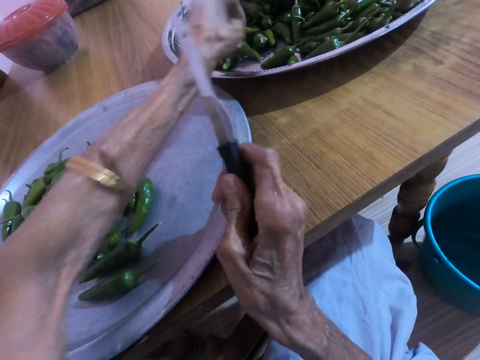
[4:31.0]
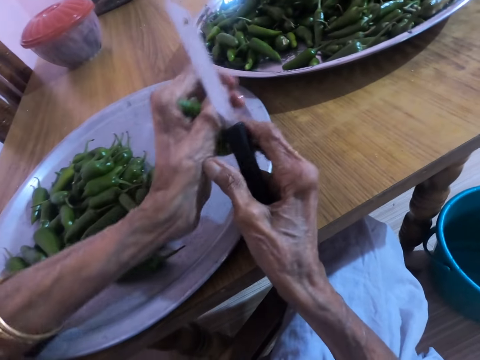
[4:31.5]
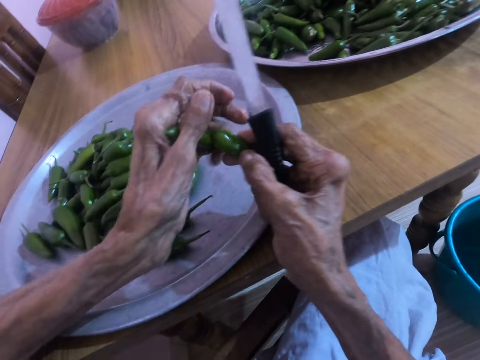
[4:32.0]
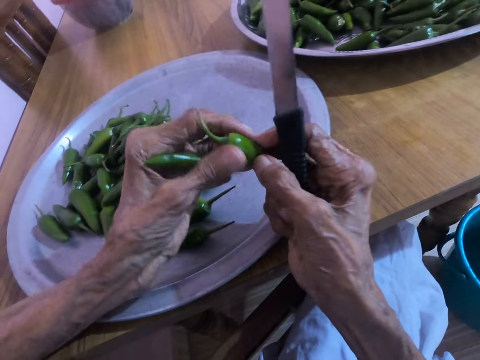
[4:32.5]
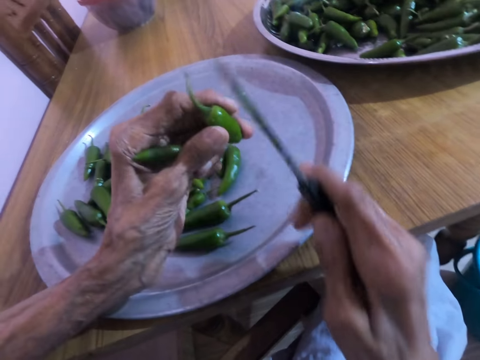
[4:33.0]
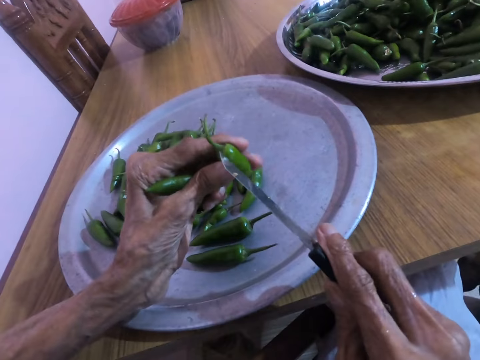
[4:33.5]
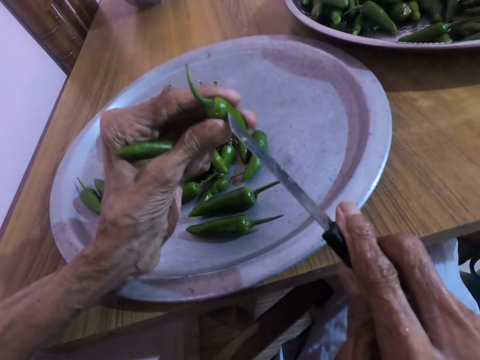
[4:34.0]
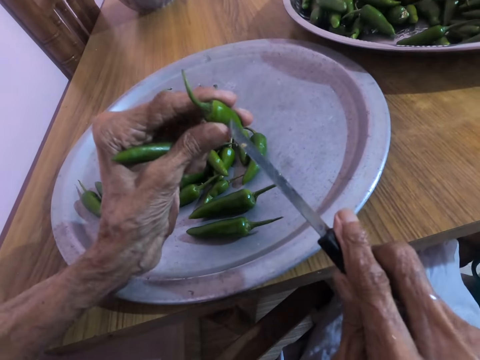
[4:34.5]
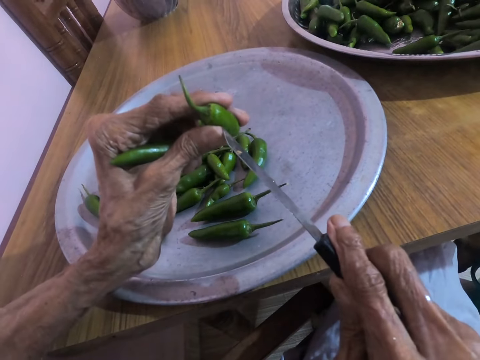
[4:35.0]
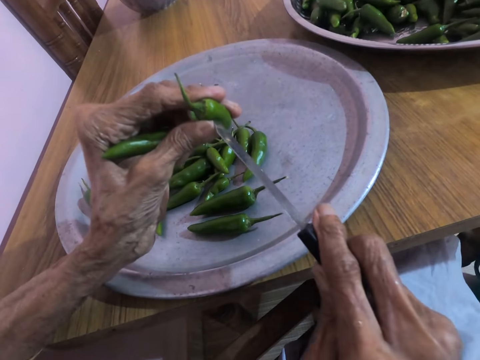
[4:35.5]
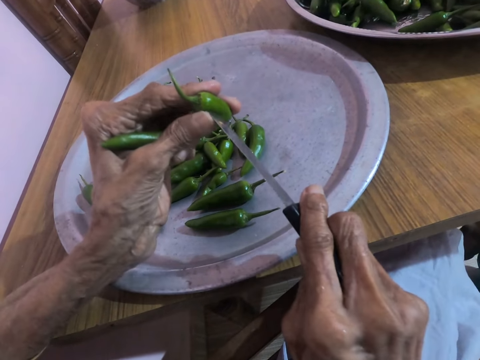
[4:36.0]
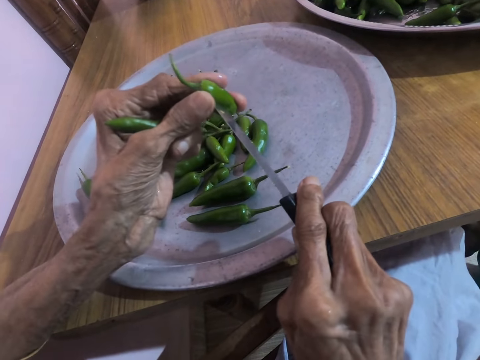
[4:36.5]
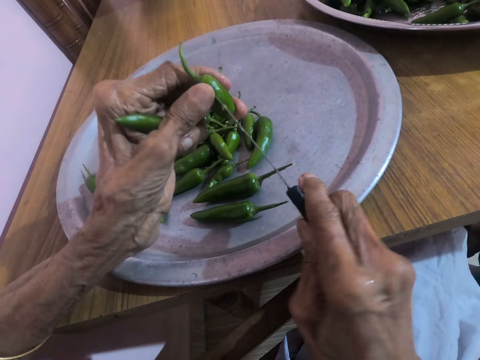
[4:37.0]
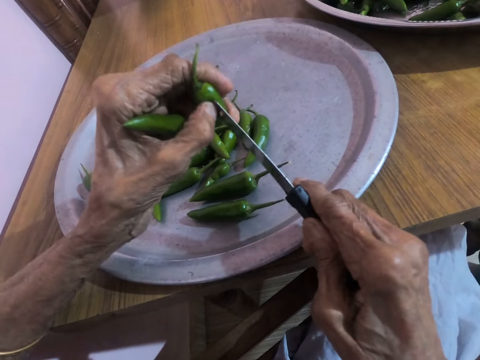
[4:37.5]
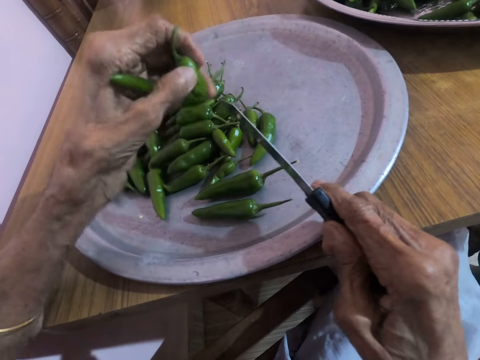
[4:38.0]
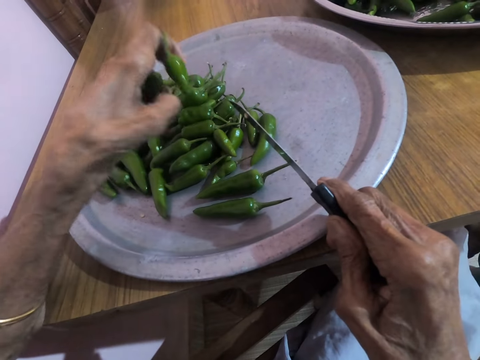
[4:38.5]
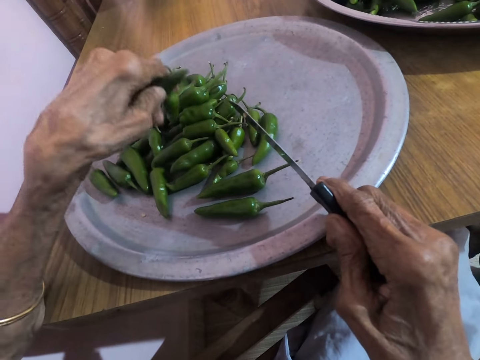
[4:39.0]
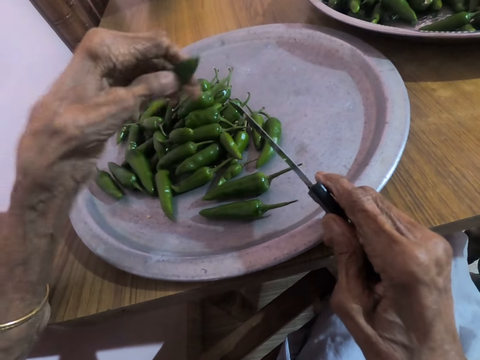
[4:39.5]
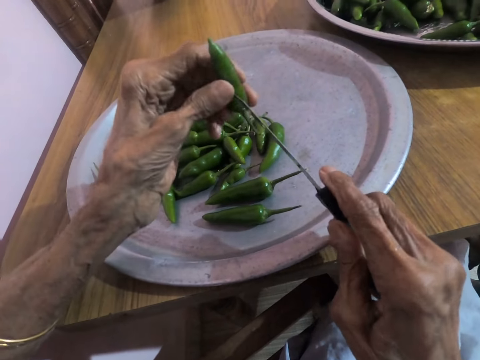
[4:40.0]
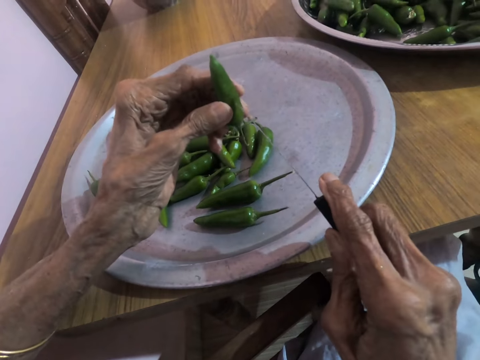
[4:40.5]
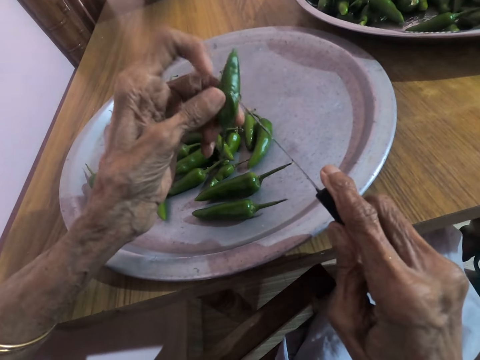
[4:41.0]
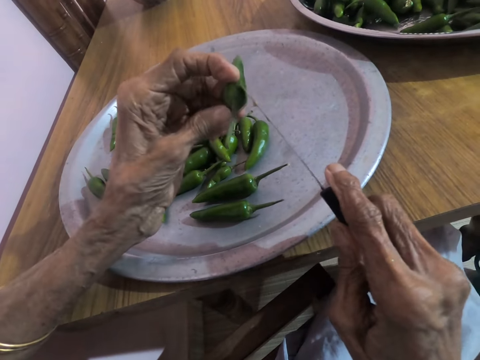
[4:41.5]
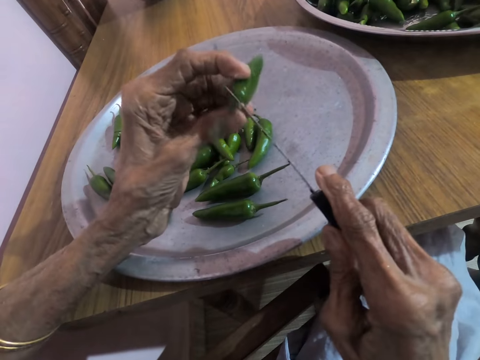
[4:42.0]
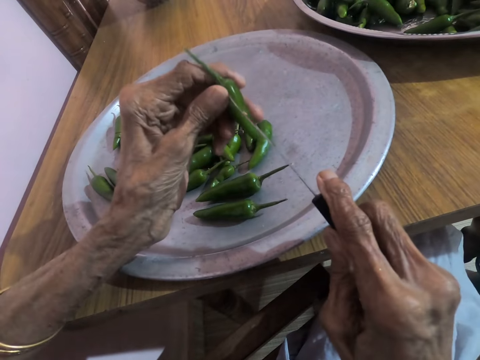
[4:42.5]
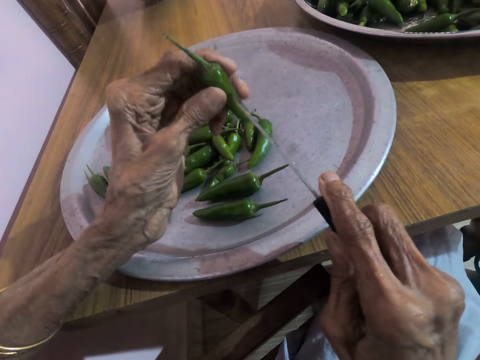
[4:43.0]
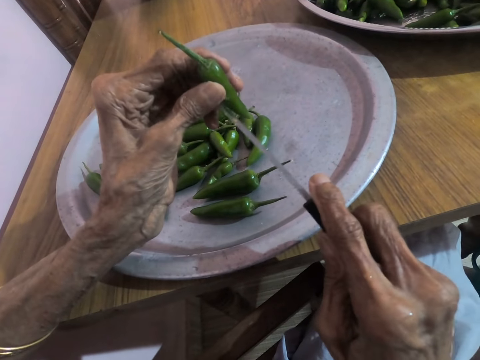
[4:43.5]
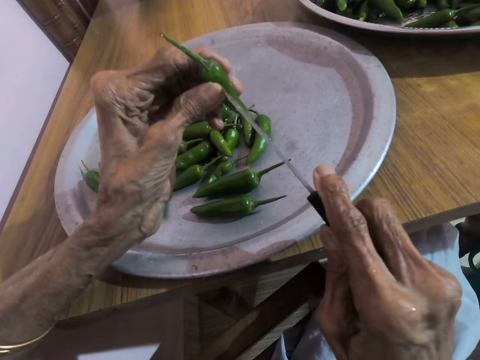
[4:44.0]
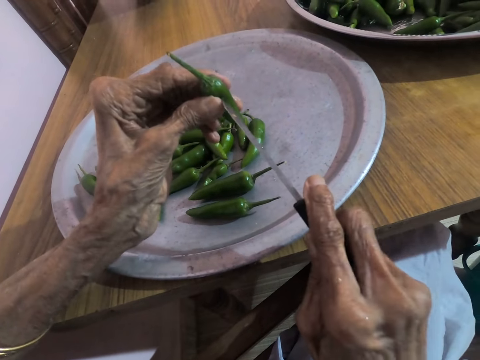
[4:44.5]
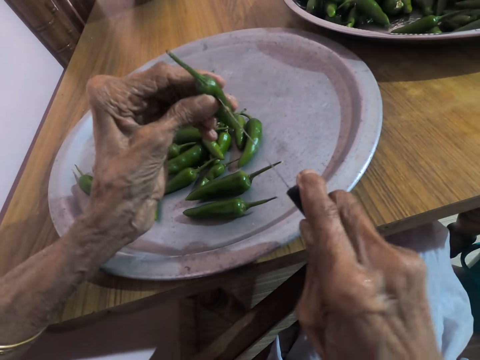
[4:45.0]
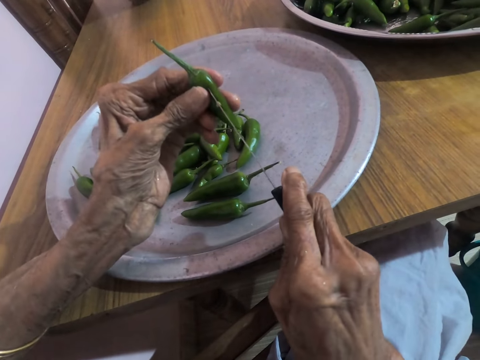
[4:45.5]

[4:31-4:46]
The camera wearer cuts the green chili pepper with a knife. She pierces a jalapeno pepper in her left hand with the knife in her right hand. She drops the jalapeno pepper on the small tray on the table with her left hand. She pierces the jalapeno pepper in her left hand with the knife in her right hand.

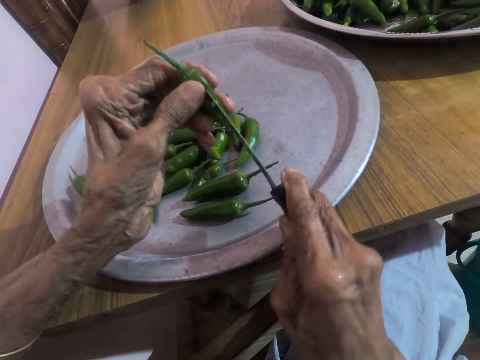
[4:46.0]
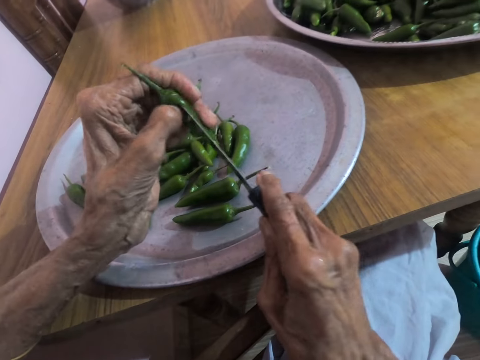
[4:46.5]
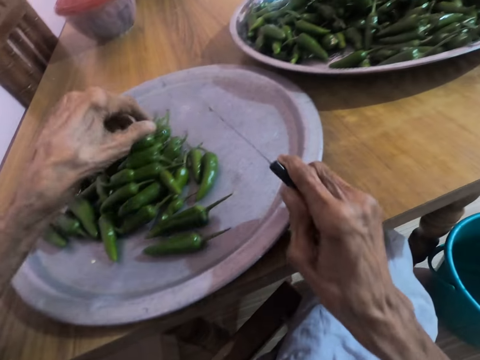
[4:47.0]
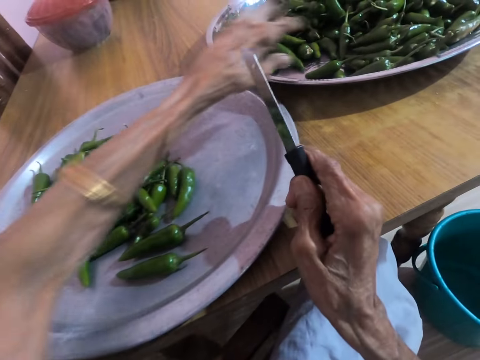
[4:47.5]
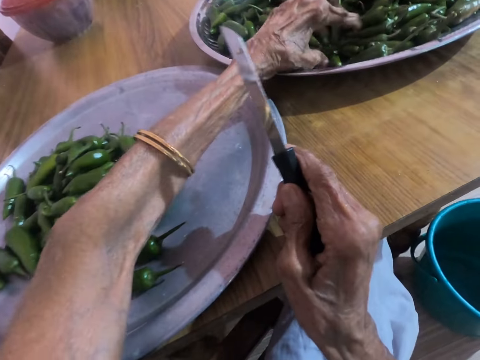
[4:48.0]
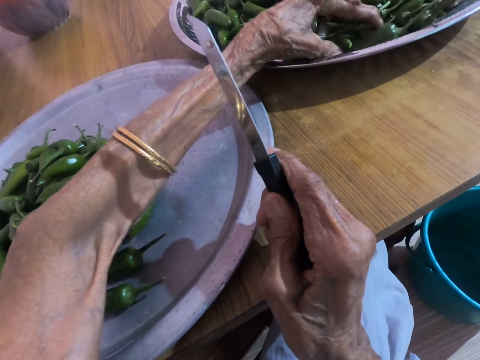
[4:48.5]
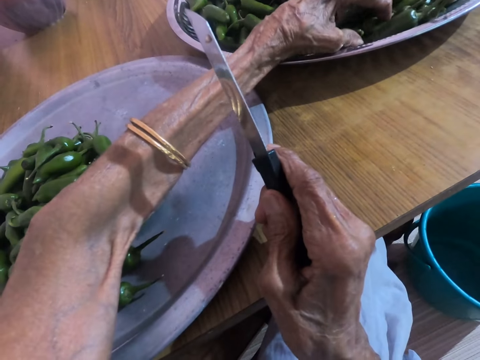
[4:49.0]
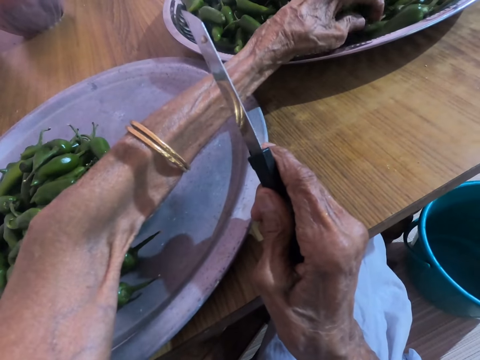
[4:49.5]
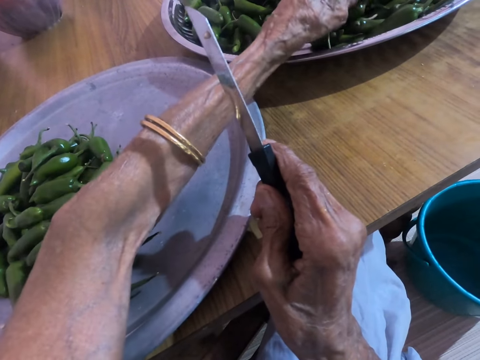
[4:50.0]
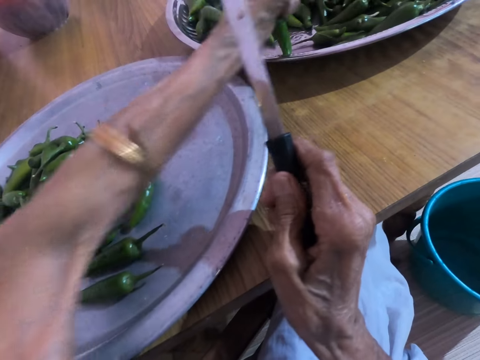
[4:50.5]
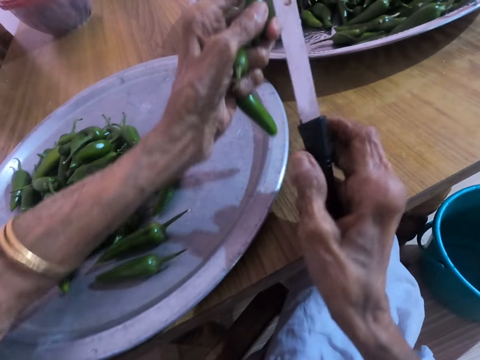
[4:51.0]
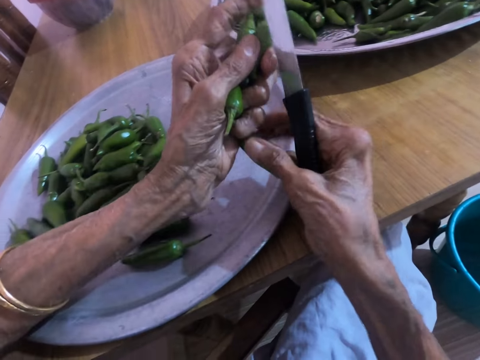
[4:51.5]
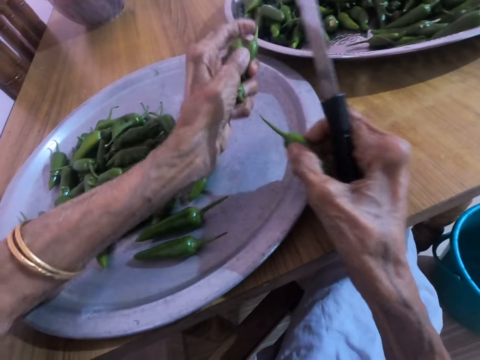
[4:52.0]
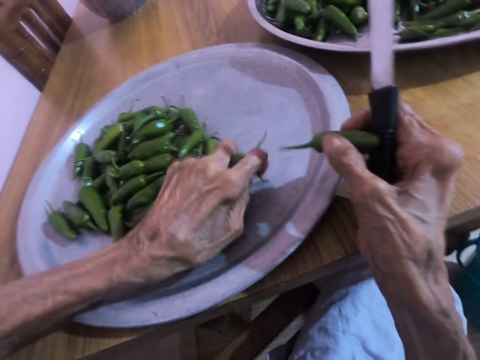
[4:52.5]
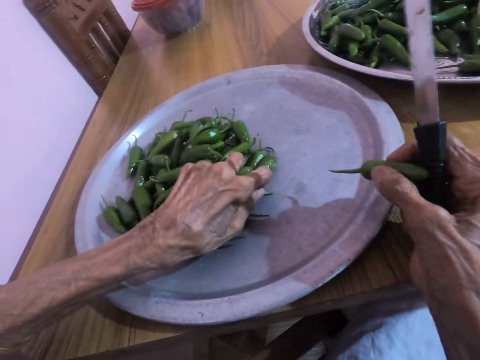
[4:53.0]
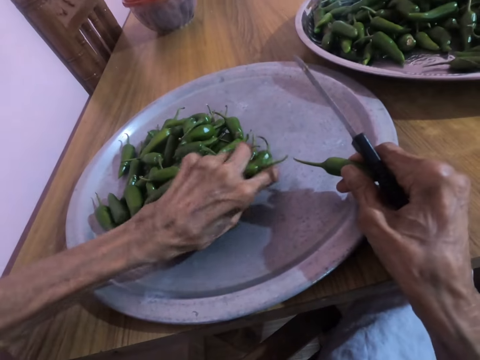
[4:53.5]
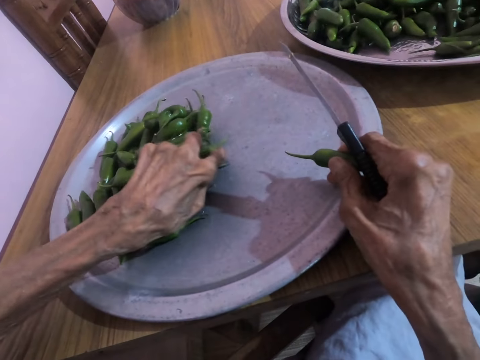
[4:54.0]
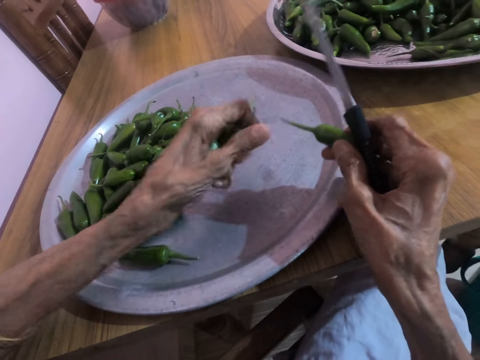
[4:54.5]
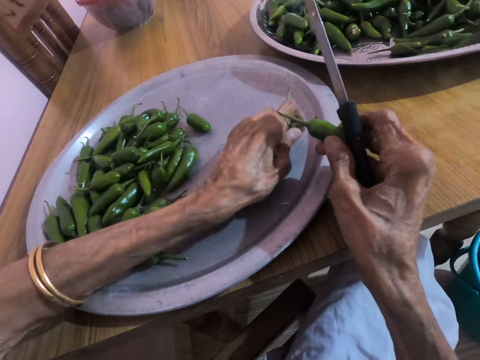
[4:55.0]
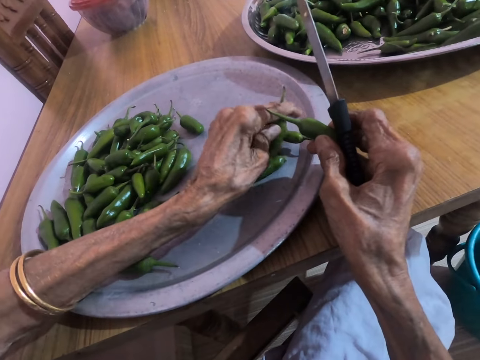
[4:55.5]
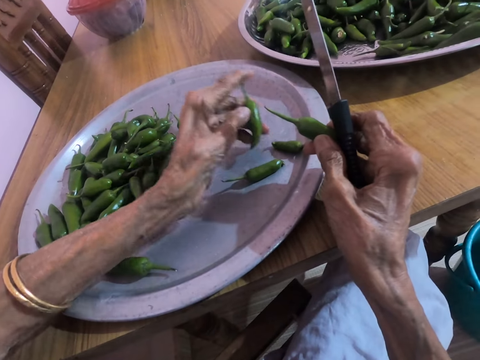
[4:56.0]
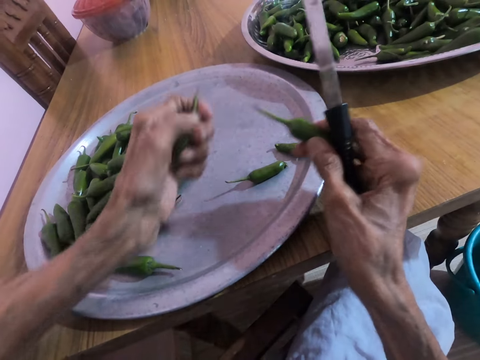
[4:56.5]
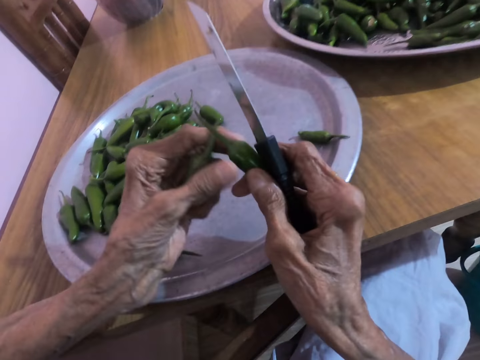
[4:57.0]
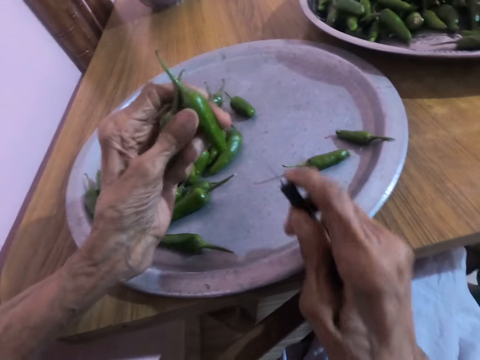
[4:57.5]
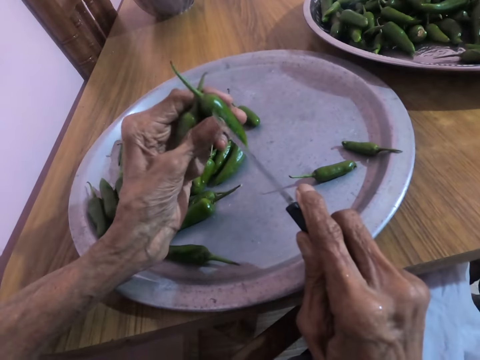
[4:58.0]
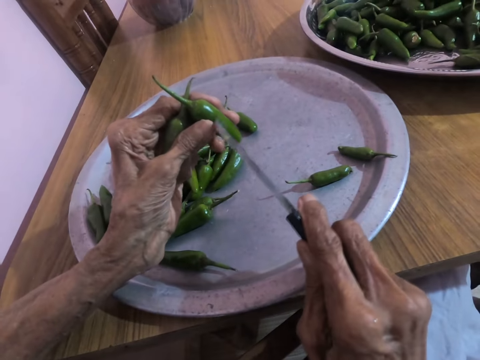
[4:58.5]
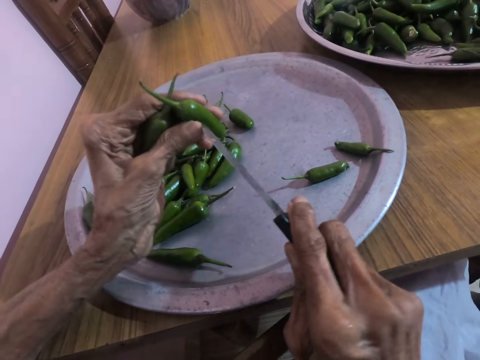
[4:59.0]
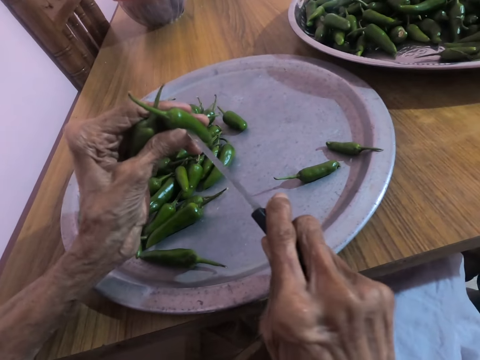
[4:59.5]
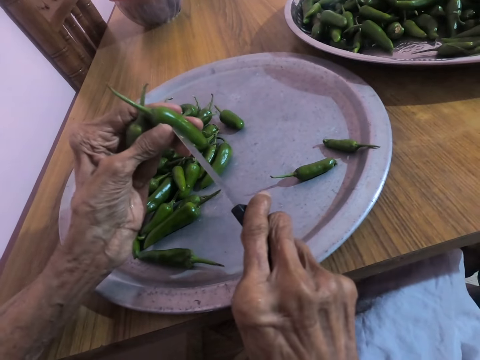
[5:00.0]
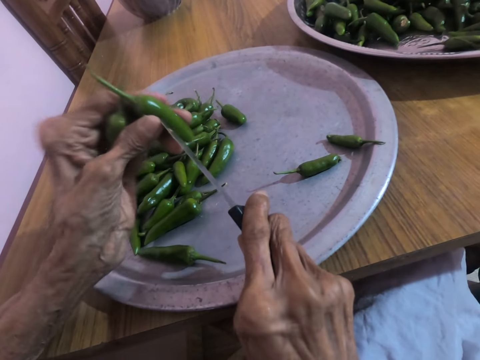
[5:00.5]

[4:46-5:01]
The camera wearer drops the green scotch bonnet on the tray on the table with his left hand. He picks the green scotch bonnet from the tray on the table with his left hand. He passes the green scotch bonnet from his left hand to his right hand. He moves the green scotch bonnet on the tray with his left hand. He places the green scotch bonnet on the tray with his left hand. He passes the green scotch bonnet from his right hand to his left hand. He cuts the side of the green scotch bonnet in his left hand with the knife in his right hand.
